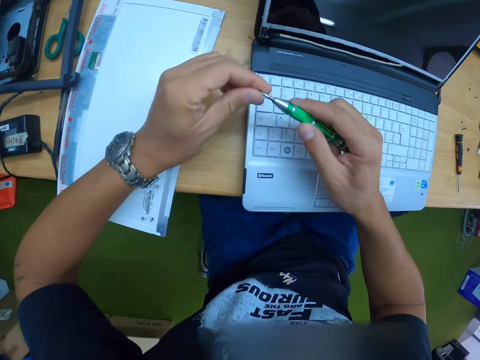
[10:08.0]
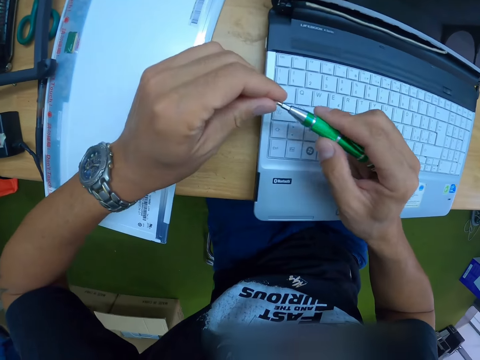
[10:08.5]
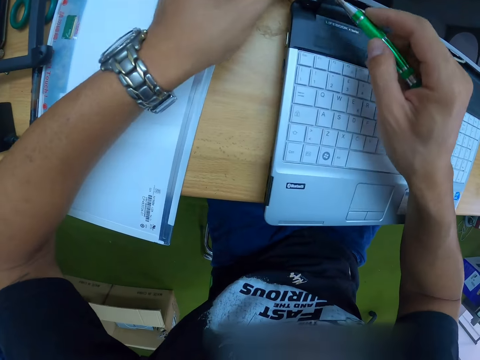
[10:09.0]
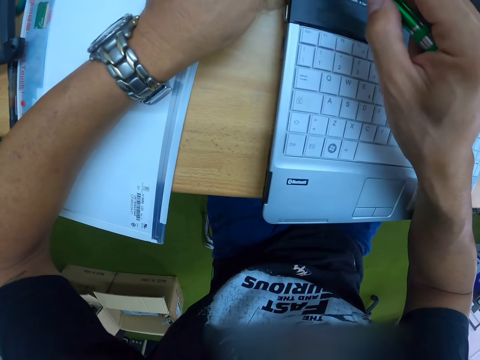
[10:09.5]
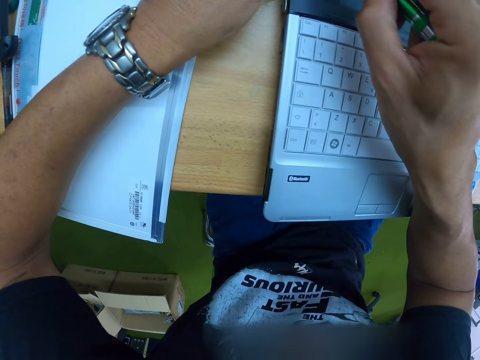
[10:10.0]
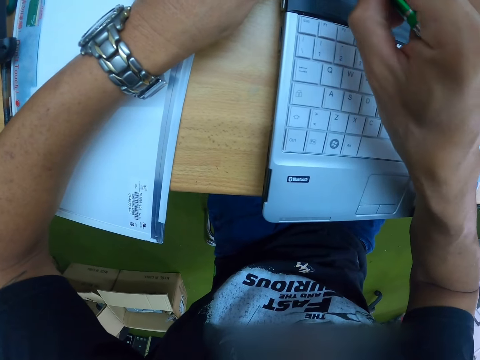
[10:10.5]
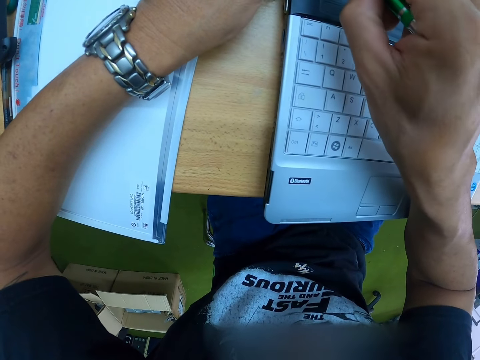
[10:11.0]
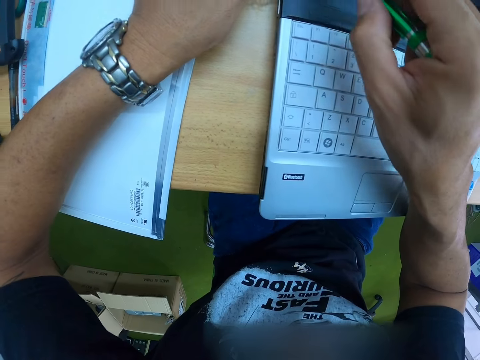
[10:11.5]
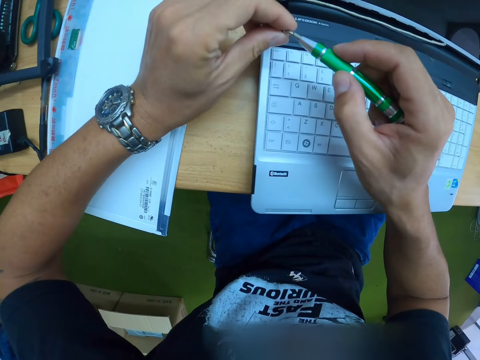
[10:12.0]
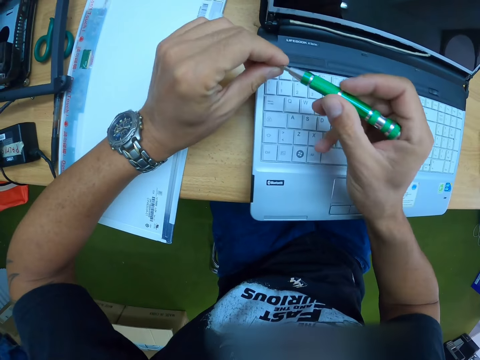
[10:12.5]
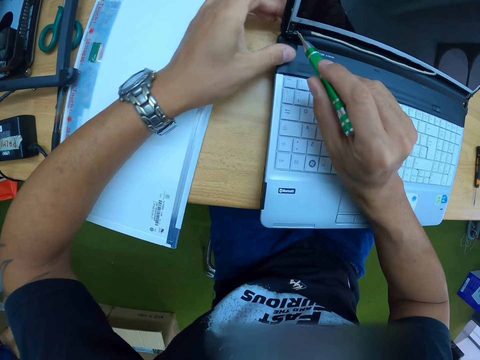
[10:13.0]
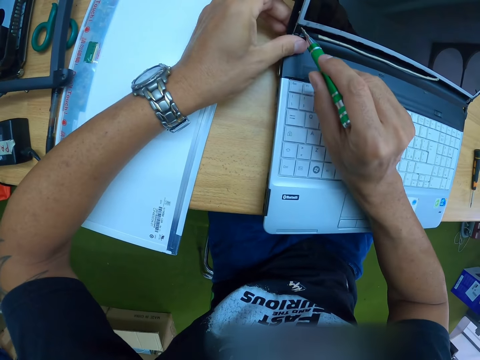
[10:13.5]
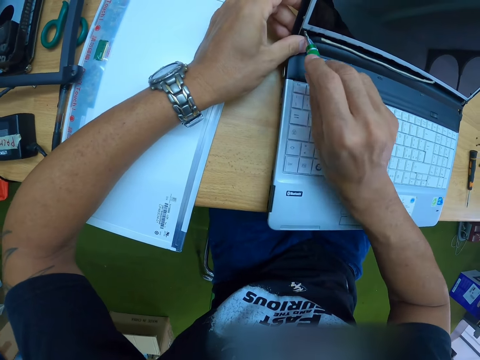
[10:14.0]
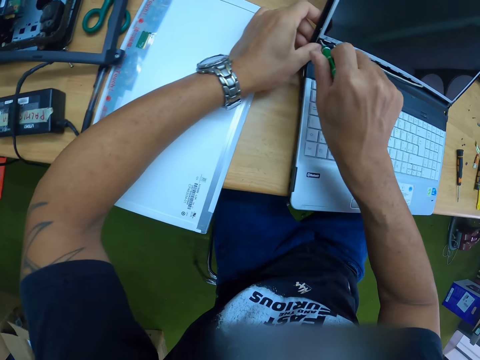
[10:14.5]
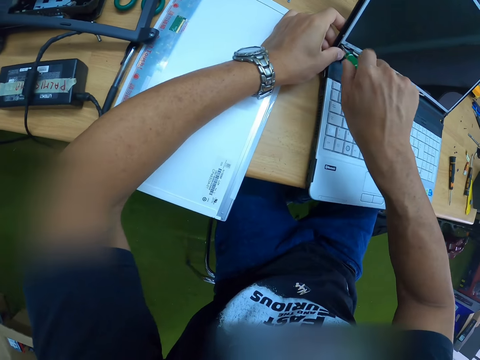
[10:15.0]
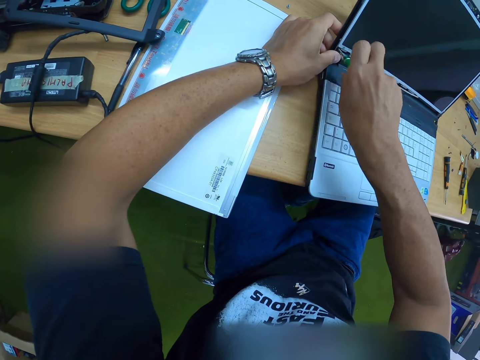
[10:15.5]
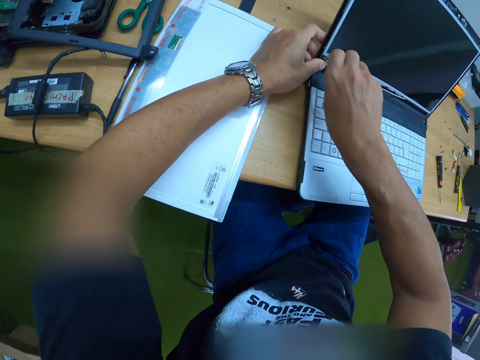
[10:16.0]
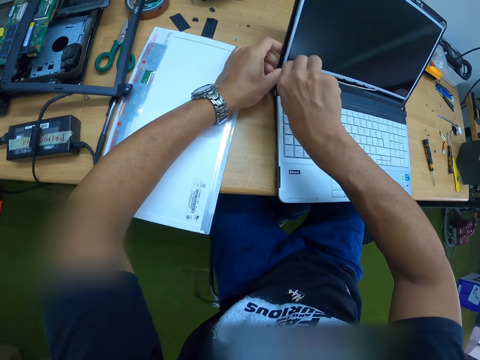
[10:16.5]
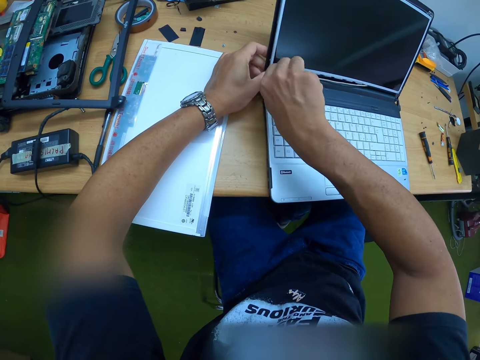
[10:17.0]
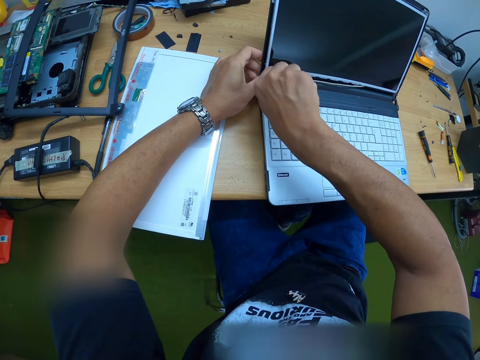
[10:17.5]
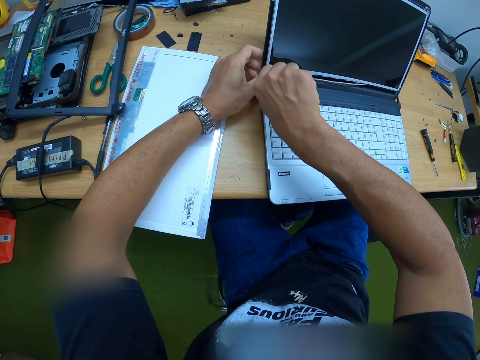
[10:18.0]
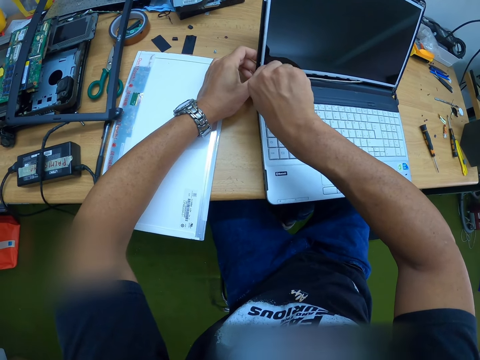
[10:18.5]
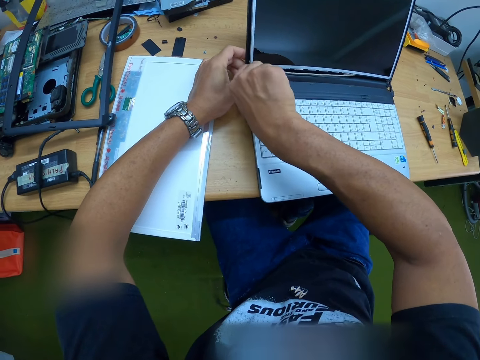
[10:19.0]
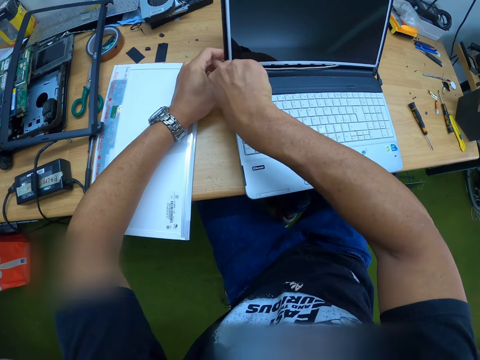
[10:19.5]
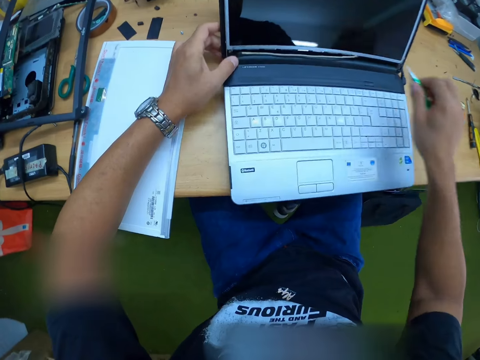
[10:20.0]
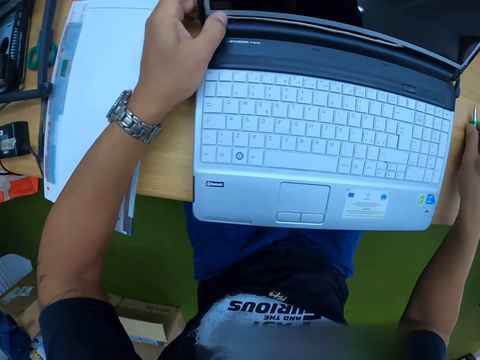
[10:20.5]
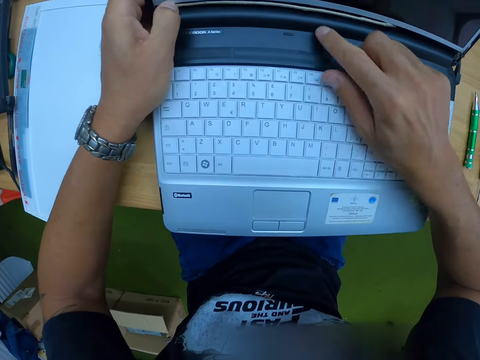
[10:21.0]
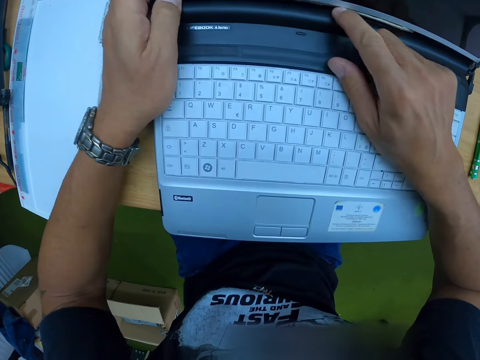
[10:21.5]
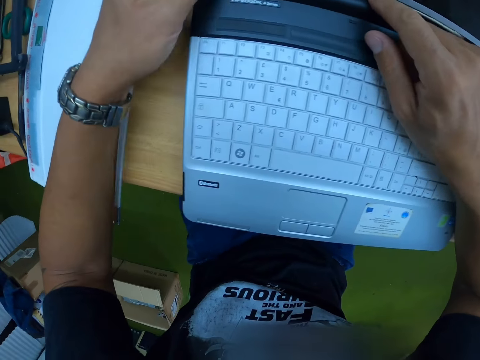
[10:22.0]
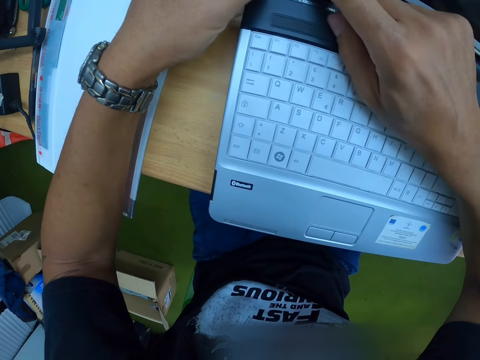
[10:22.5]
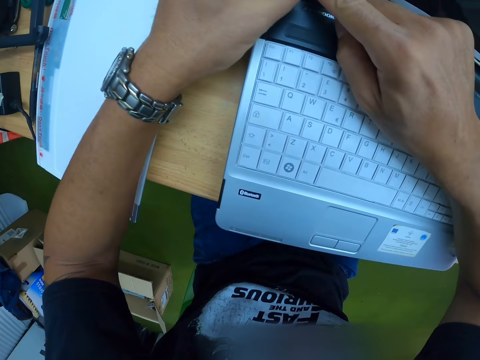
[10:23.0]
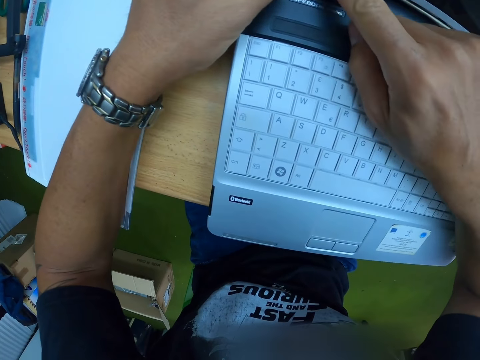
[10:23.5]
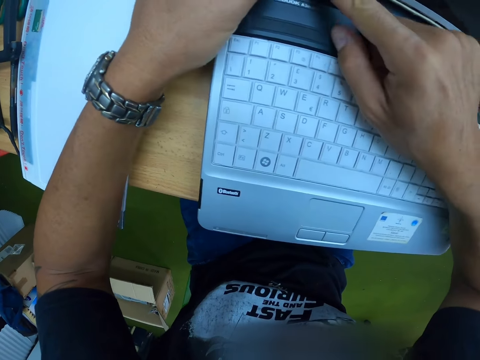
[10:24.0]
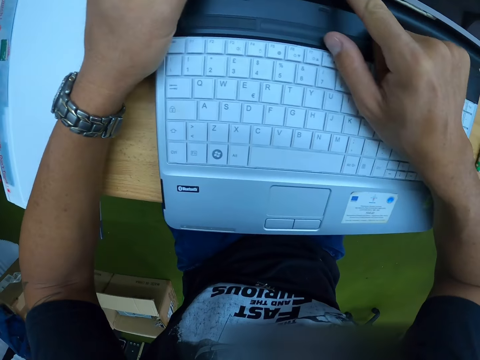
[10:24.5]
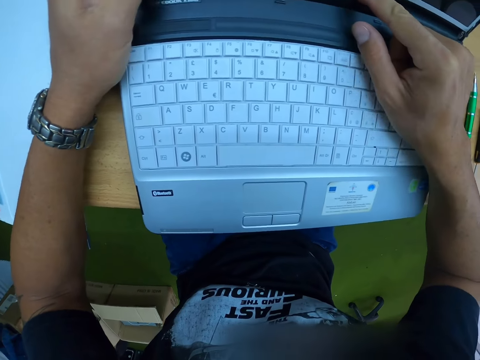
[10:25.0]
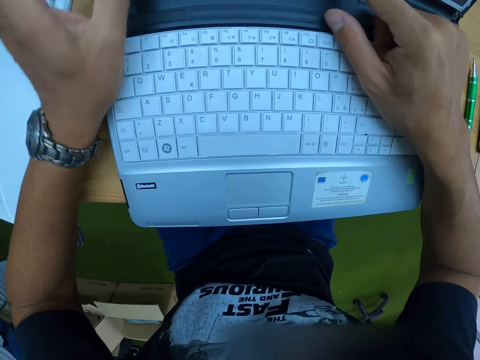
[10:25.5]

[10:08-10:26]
The camera wearer adjusts the screwdriver in his right hand with his left hand. He attaches a screw to the tip of the screwdriver. He screws the laptop with the screwdriver in his right hand. He adjusts the screw on the screwdriver in his right hand with his left hand. He holds the laptop on the table with his left hand and screws the laptop screen with the screwdriver in his right hand. He adjusts a cable on the laptop with both hands.

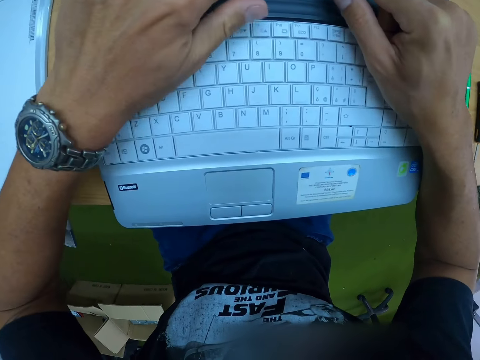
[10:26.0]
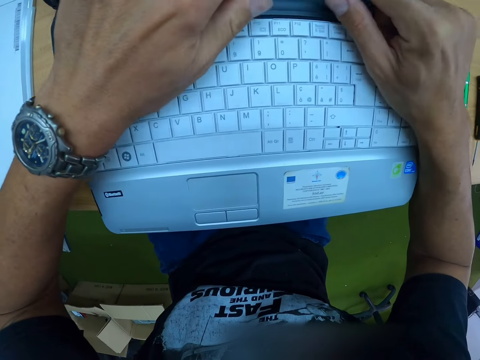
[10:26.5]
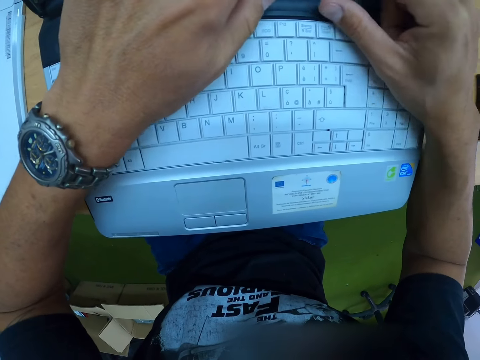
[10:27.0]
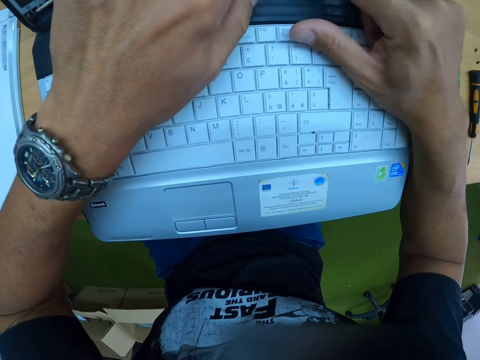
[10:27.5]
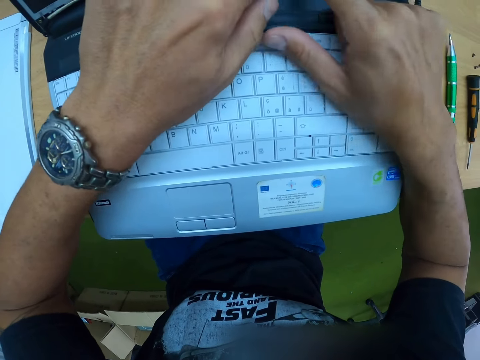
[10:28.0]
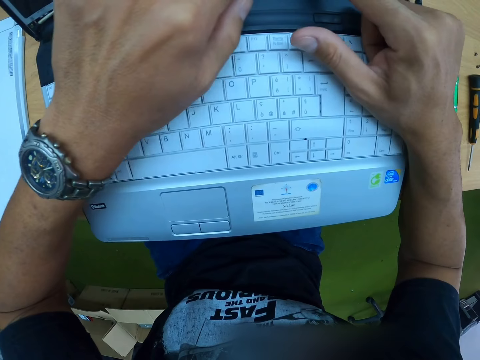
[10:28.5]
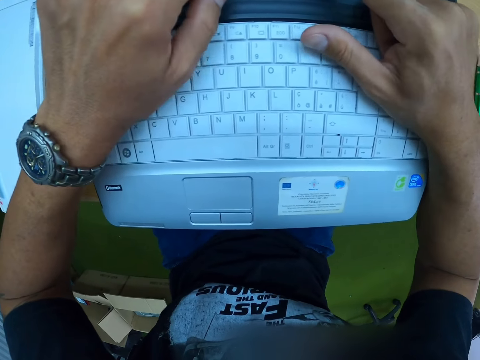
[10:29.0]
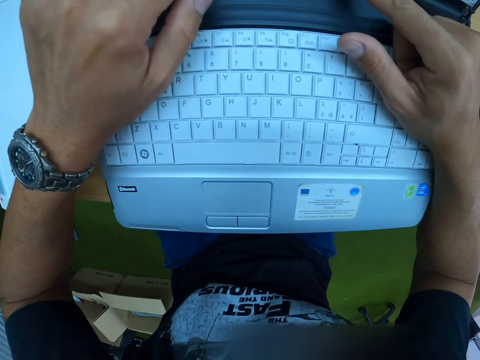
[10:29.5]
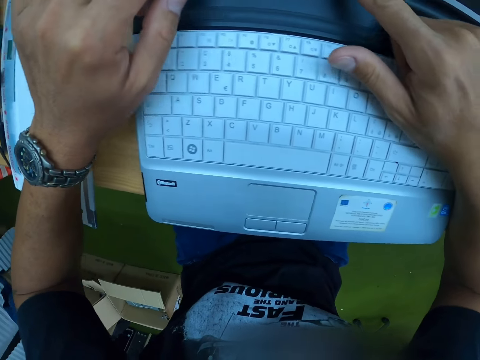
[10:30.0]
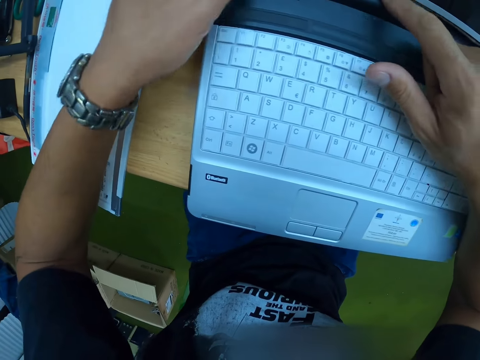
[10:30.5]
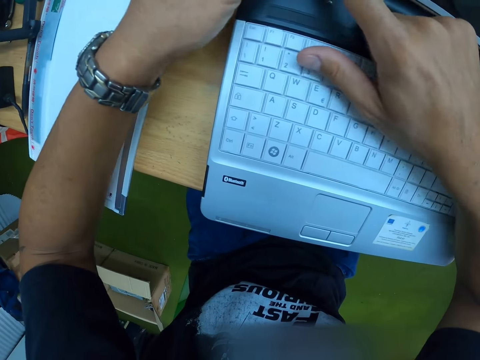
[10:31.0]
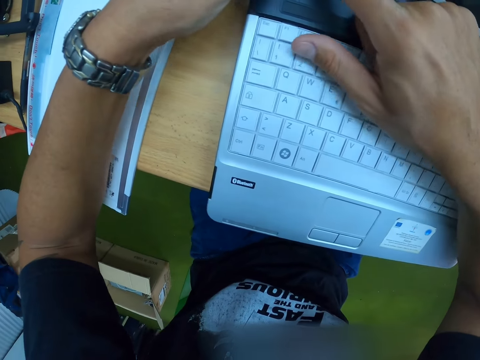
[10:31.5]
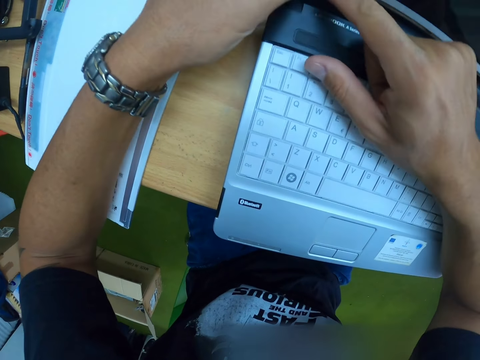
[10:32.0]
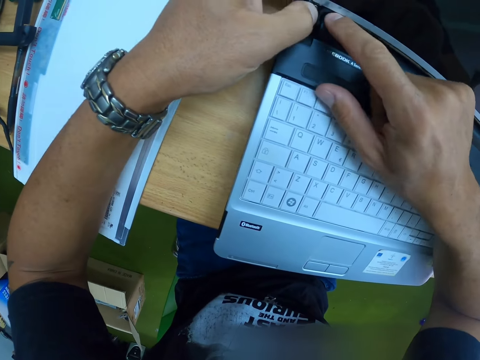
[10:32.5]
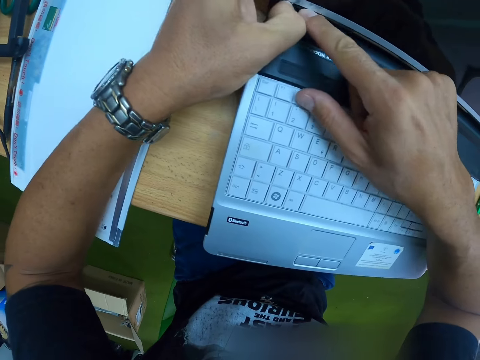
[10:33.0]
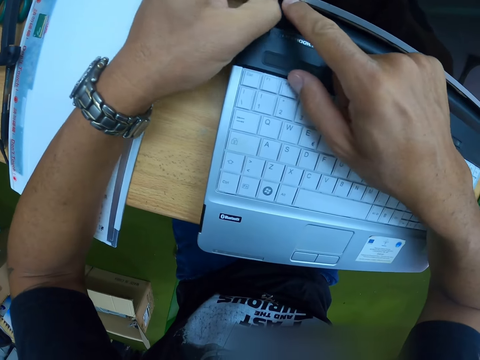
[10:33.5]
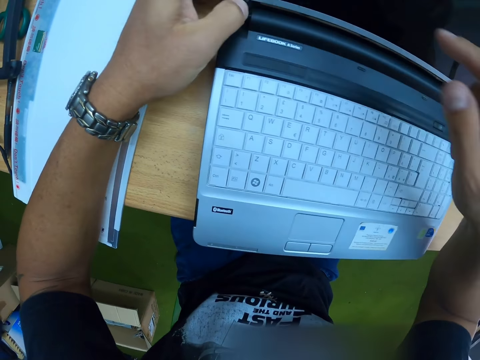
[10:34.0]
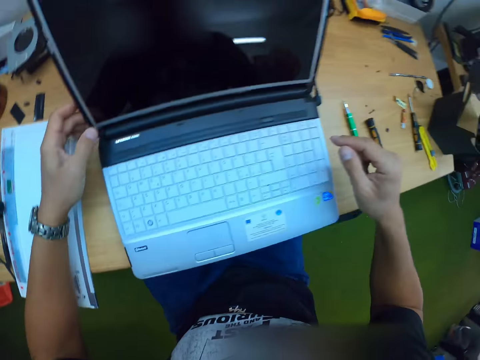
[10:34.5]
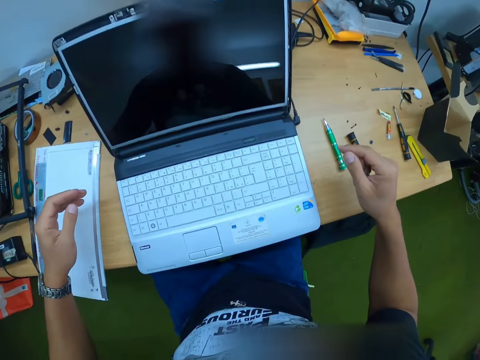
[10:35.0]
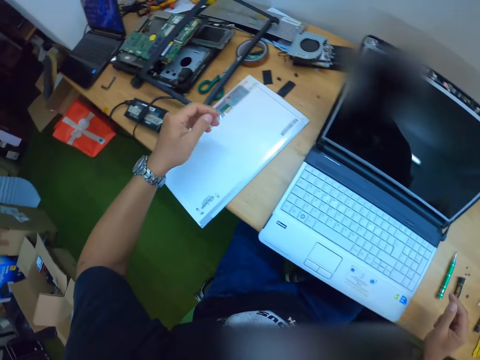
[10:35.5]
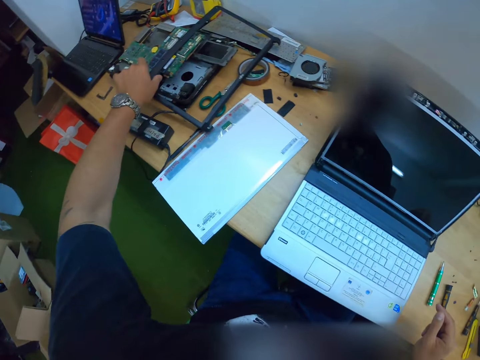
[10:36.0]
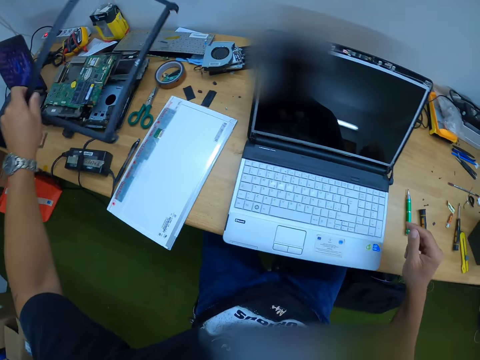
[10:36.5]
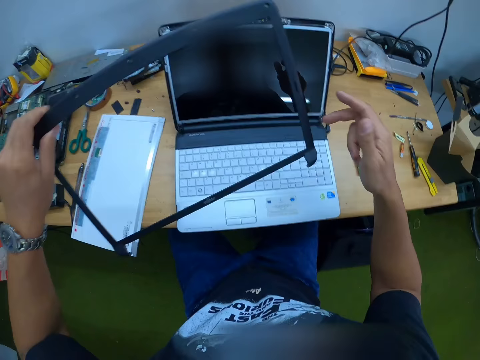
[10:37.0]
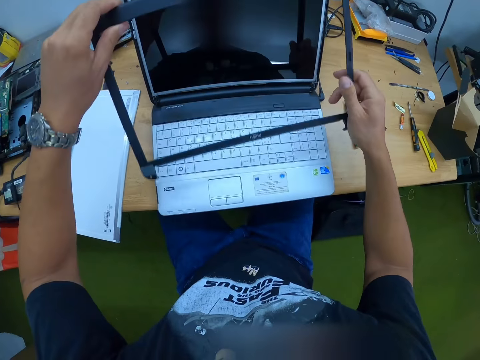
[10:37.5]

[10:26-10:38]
The camera wearer fits the frame on the laptop screen. He picks up the screen cover on the table with his left hand.
